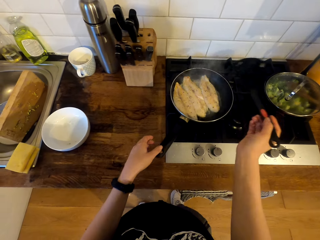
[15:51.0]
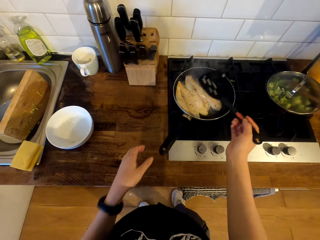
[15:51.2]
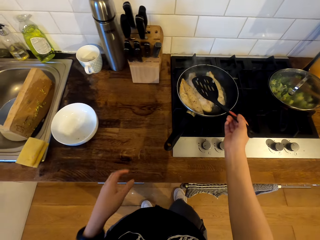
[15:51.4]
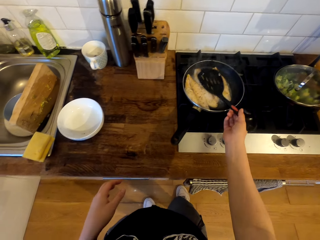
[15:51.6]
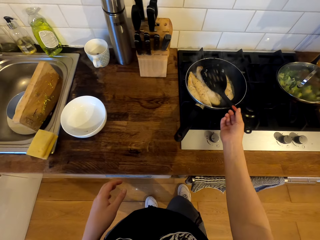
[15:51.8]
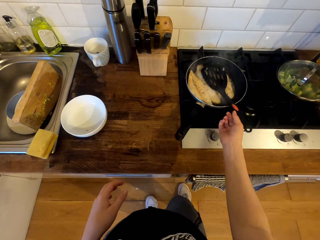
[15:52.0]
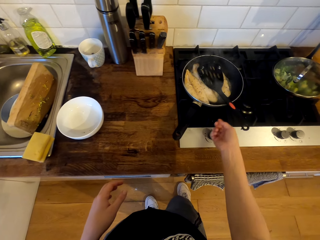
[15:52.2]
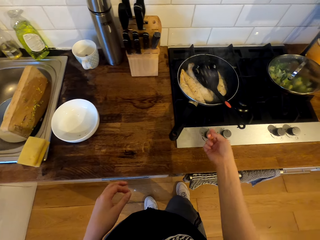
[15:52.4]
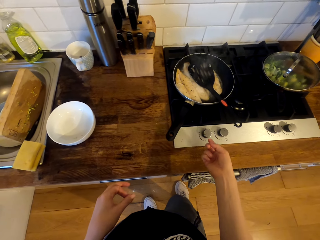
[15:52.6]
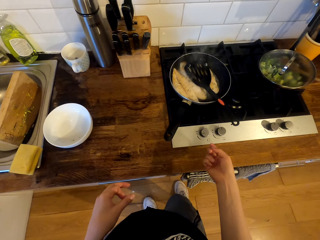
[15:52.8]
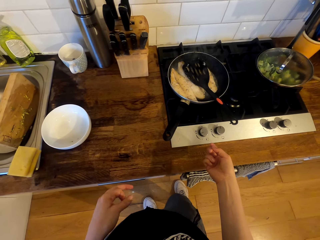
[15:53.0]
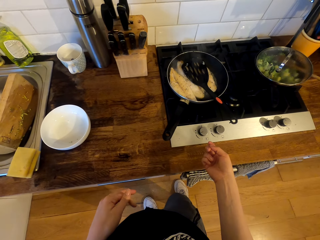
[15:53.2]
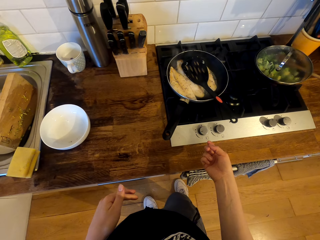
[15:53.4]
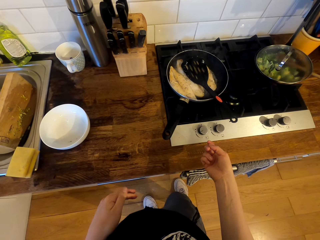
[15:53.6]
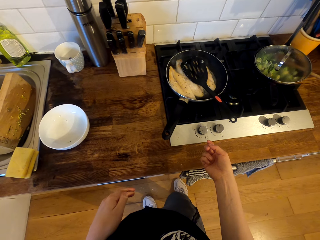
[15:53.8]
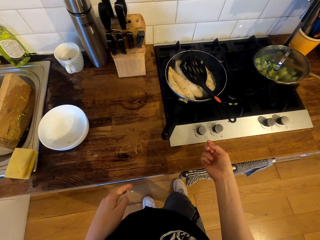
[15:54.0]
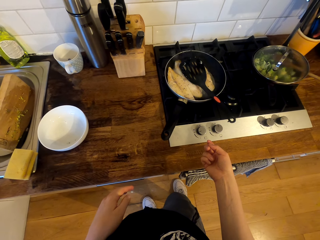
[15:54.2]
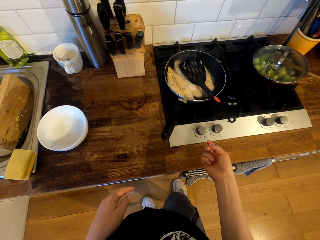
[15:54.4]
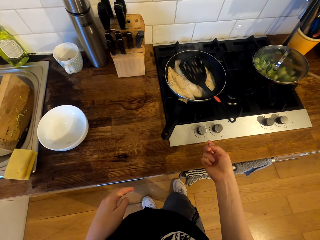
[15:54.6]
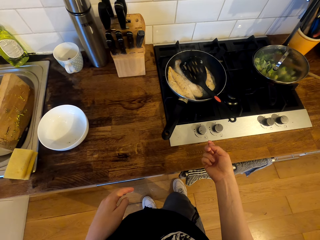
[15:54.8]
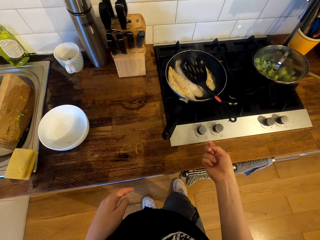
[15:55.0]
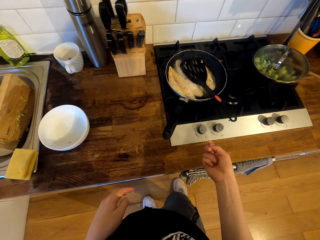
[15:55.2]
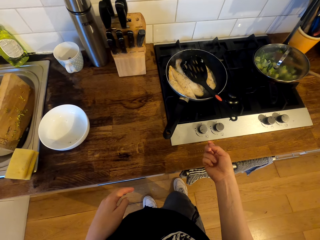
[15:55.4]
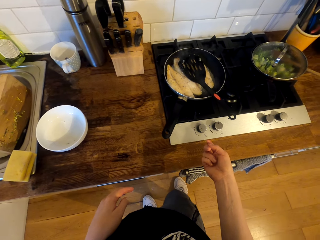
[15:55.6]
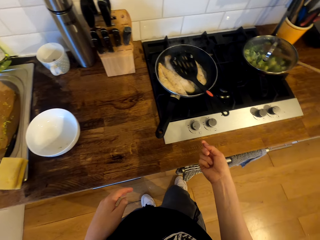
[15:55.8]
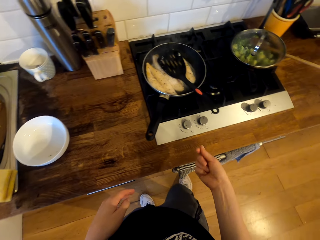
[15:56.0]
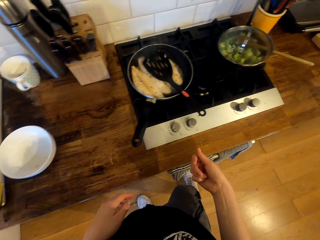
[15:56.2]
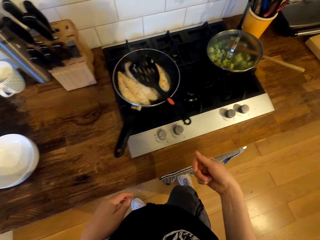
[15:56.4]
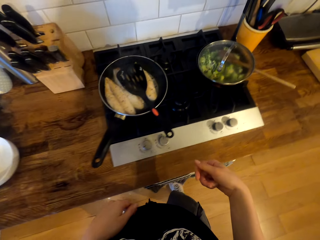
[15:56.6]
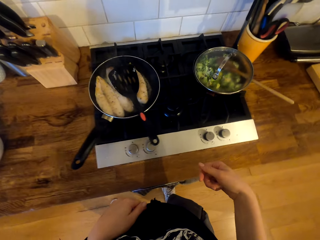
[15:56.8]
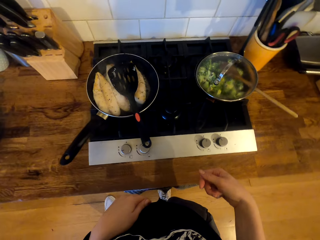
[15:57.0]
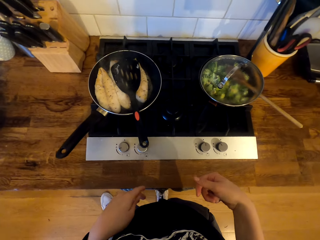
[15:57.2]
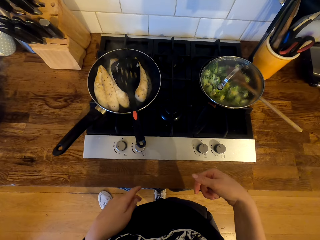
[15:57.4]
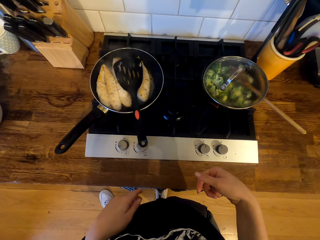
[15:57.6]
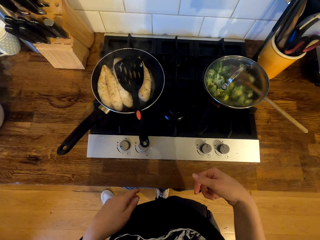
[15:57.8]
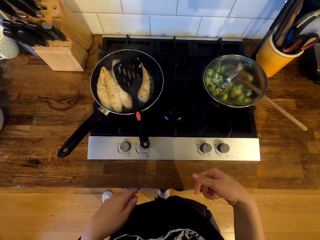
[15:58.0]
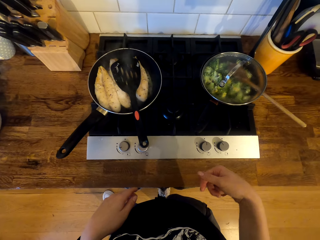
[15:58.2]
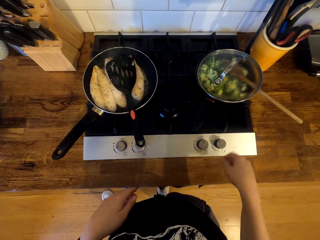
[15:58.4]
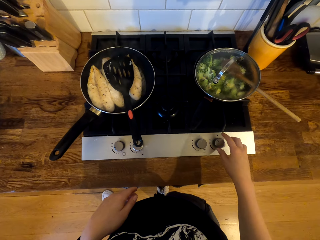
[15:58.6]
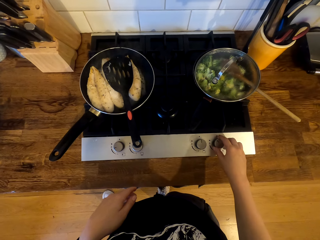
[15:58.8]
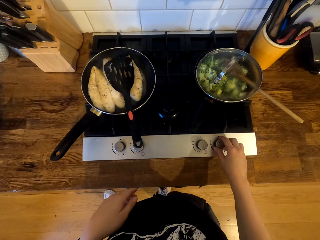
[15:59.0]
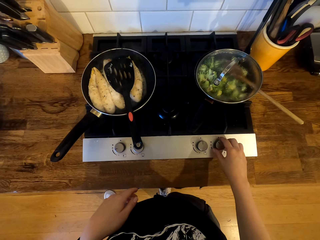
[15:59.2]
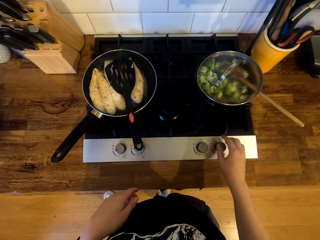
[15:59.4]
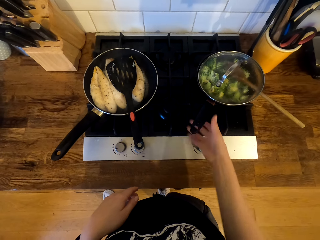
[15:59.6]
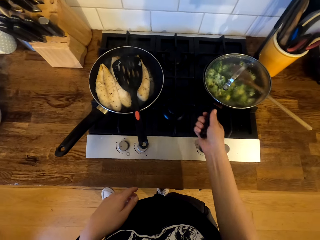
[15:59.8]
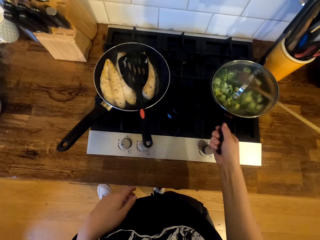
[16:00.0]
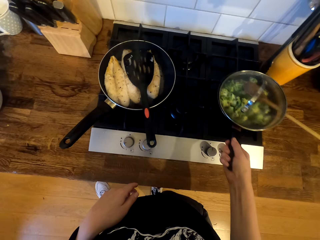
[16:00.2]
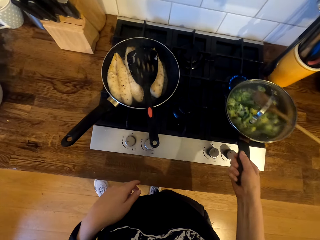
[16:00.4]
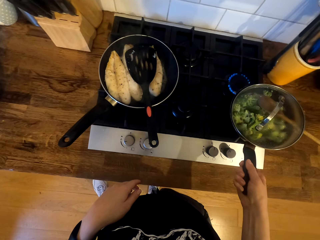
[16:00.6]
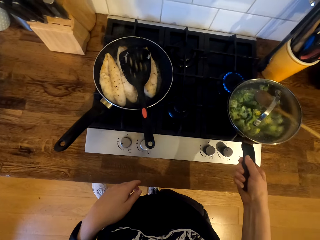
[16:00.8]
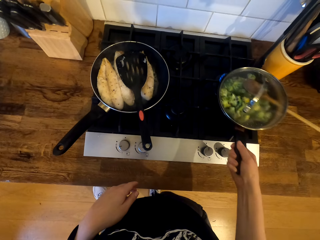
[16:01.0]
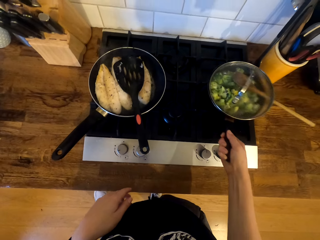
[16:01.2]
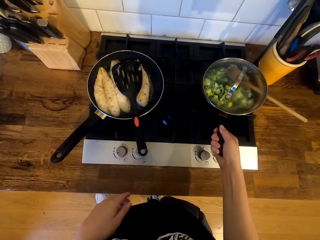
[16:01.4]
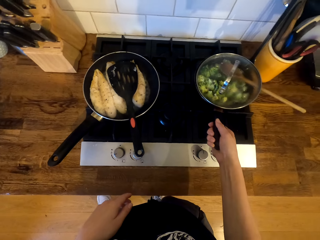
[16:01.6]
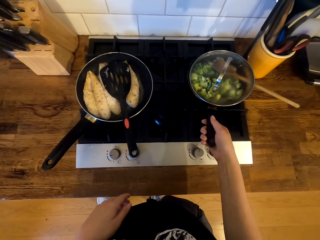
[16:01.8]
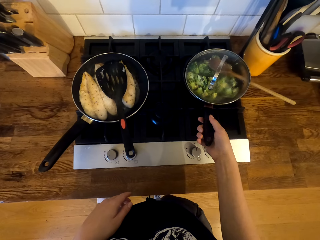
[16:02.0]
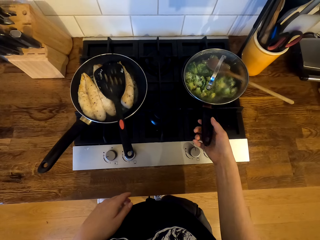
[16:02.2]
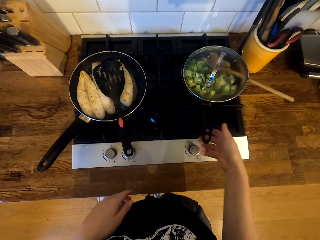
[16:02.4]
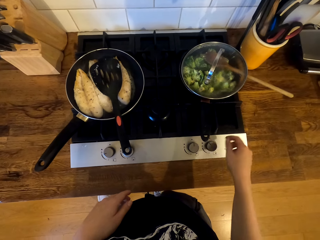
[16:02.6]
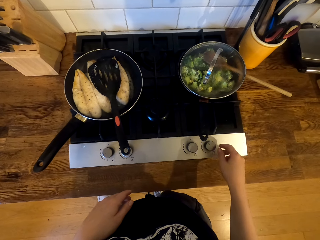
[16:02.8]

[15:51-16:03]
The camera wearer puts the slotted spoon on the fish fillet. They move in the kitchen. They adjust the knob on the cooker. They remove the cooking pot from the cooker. They look at the heat on the cooker. They place the cooking pot on the cooker.

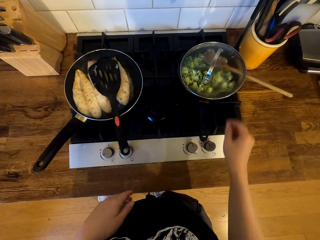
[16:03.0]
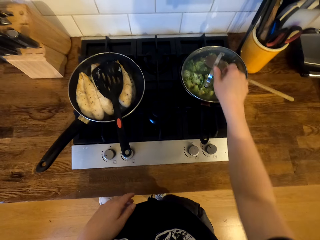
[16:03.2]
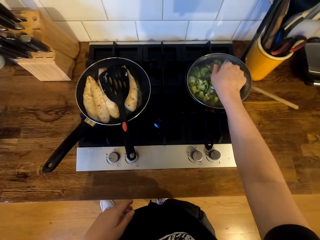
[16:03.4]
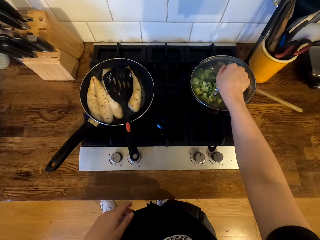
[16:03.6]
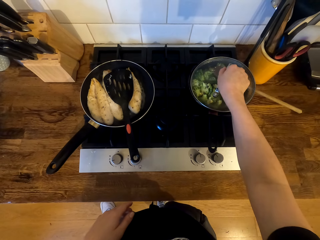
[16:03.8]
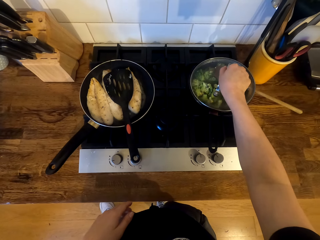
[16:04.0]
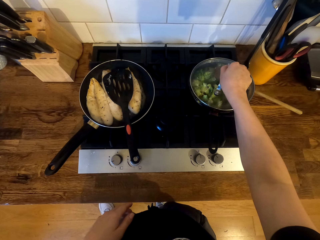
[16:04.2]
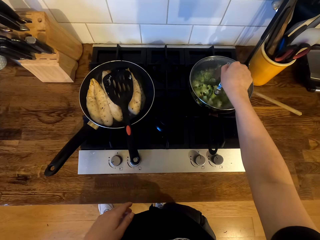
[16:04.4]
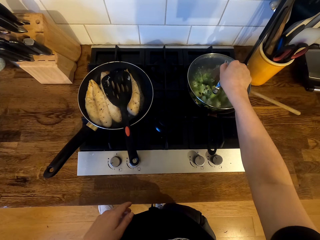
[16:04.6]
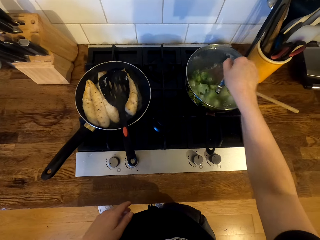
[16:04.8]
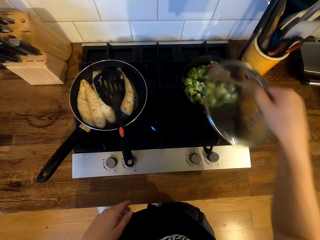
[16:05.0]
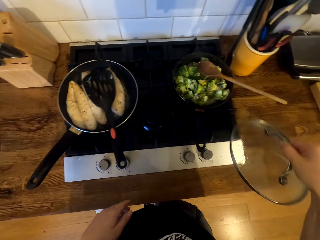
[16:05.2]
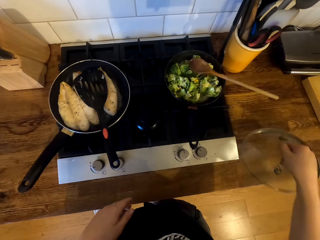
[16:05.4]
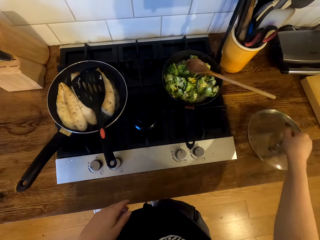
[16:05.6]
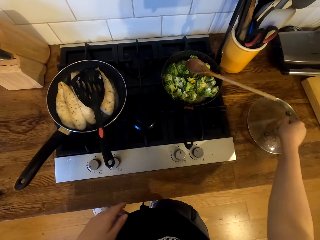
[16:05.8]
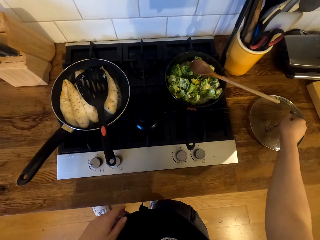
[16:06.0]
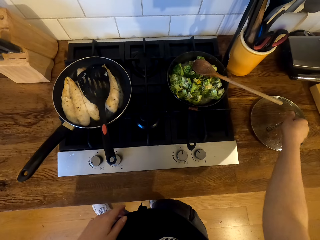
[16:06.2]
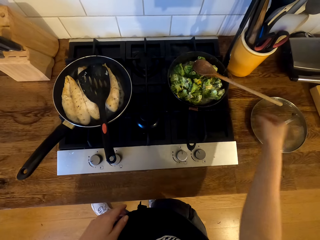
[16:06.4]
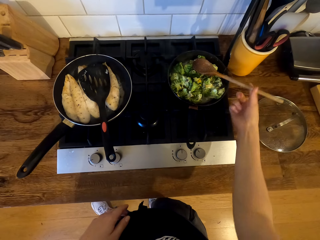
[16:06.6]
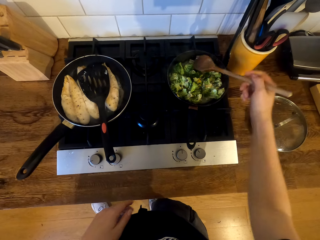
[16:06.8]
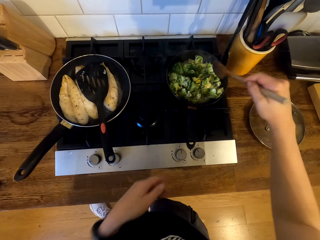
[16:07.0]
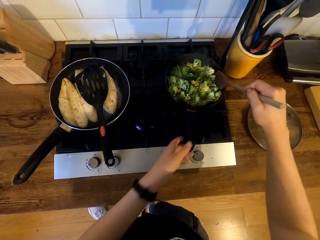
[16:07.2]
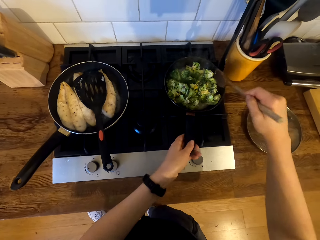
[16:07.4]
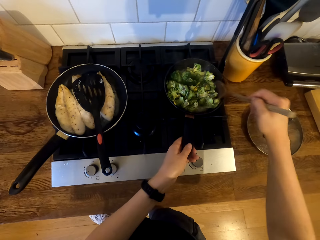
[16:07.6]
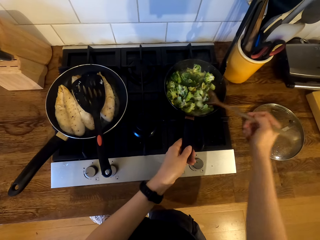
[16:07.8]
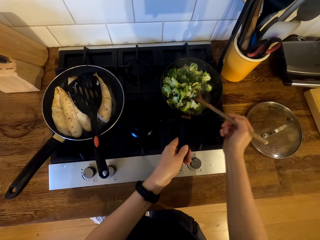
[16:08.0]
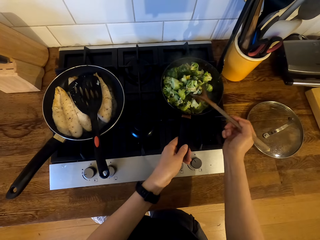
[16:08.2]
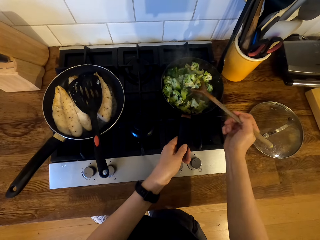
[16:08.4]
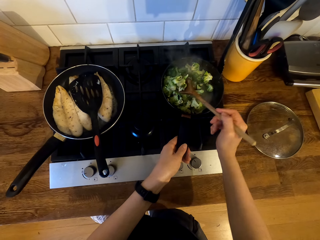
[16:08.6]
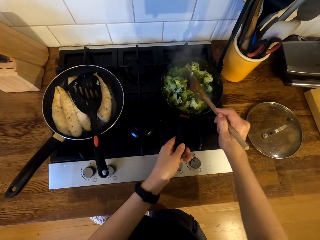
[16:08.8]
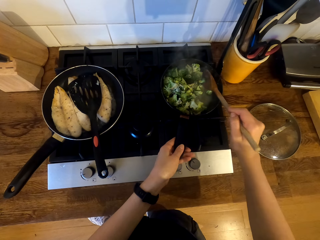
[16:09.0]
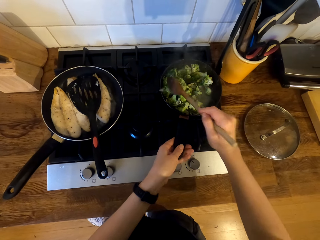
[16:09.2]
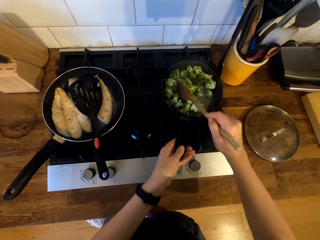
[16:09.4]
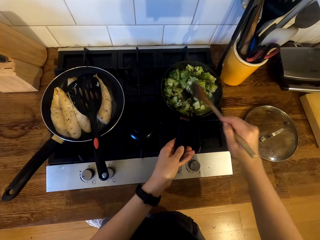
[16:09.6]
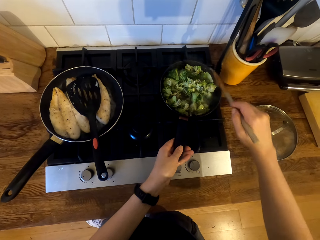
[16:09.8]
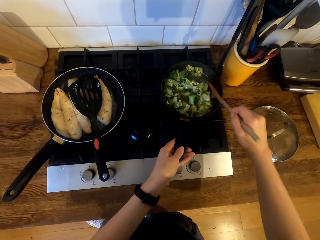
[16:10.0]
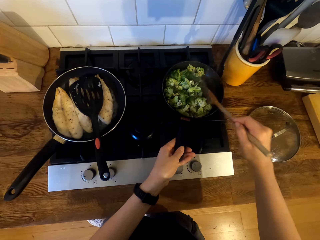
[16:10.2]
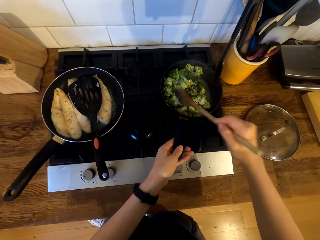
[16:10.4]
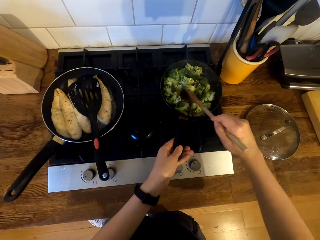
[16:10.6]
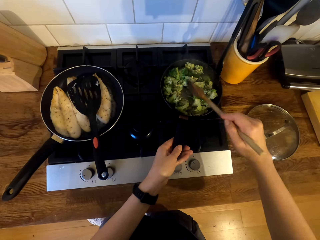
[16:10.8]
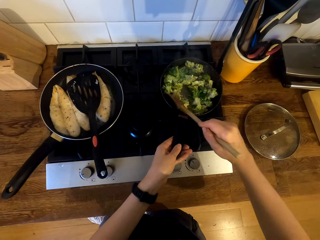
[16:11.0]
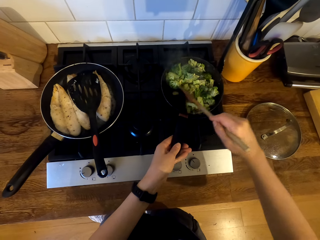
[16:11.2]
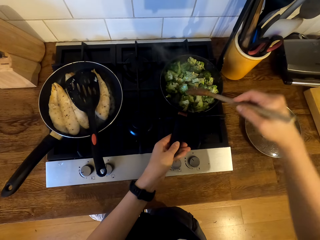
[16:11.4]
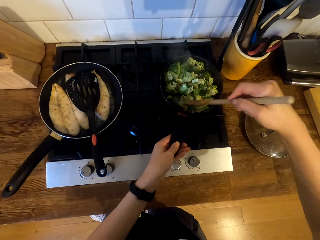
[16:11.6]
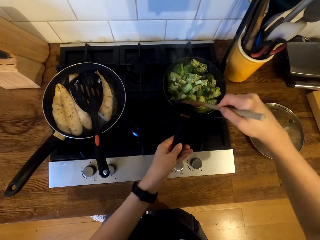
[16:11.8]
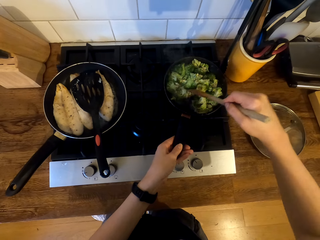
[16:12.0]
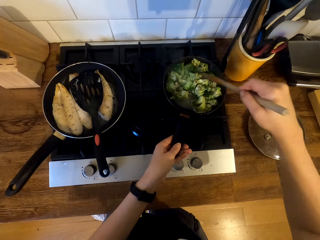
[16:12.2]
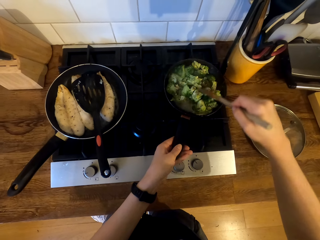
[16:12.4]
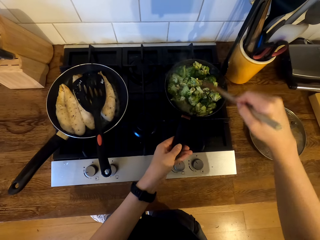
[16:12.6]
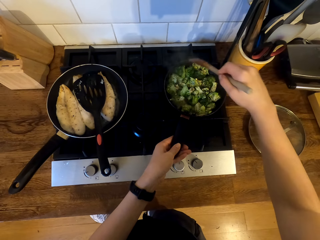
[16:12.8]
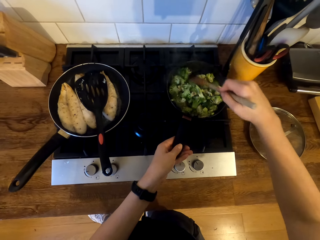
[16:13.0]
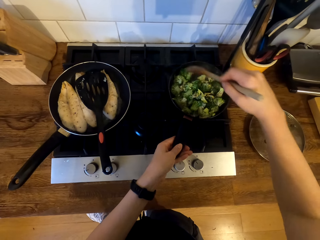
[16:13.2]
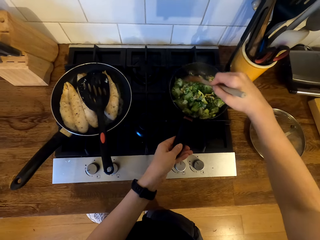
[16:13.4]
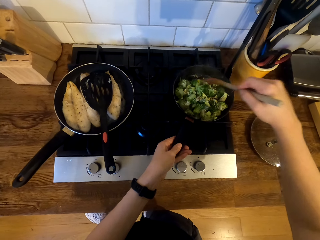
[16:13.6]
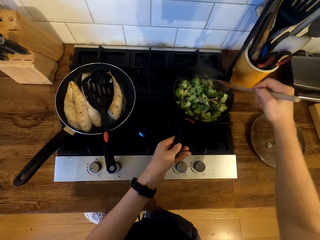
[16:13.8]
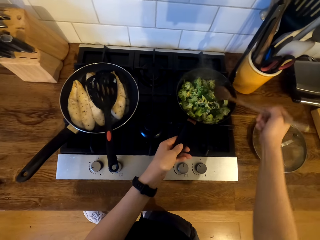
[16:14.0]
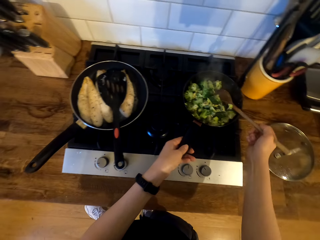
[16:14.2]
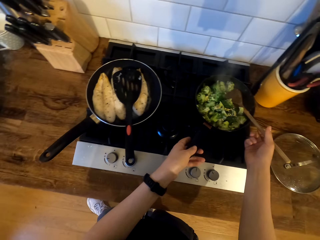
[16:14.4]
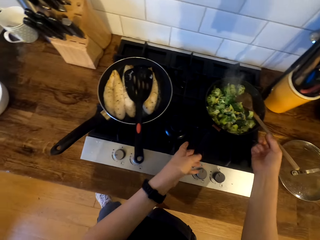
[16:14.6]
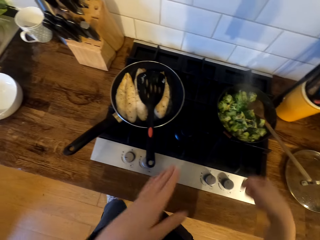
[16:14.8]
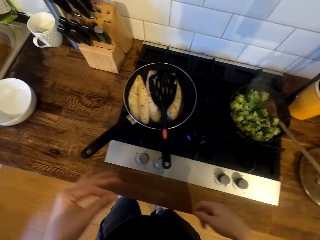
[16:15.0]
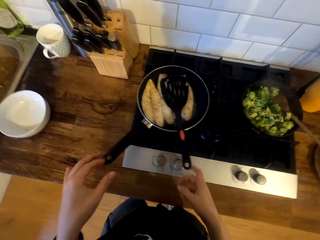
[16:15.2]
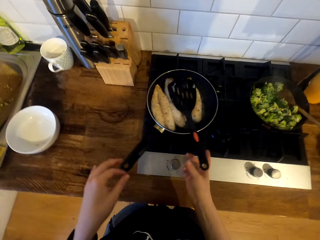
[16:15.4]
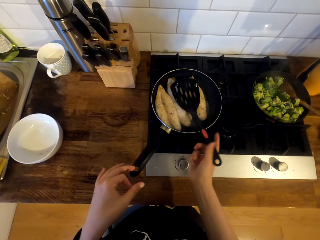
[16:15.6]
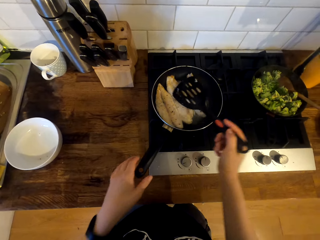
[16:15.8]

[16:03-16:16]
The camera wearer opens the lid on the cooking pot. They place the lid on the cabinet top. They pick up the cooking stick. They stir the broccoli in the frying pan. They hold the cooking pot handle. They place the cooking stick in the frying pan. They move in the kitchen and pick up the turner spatula.
